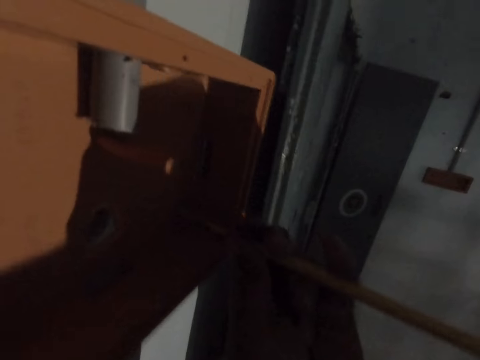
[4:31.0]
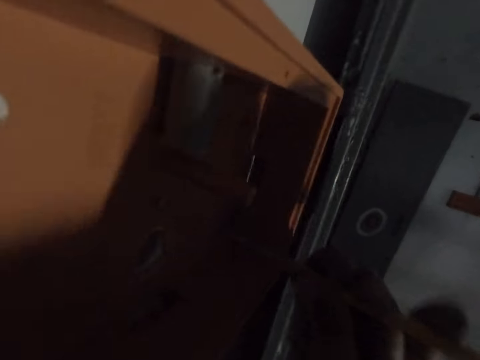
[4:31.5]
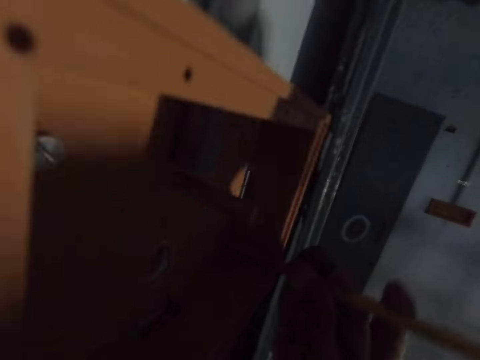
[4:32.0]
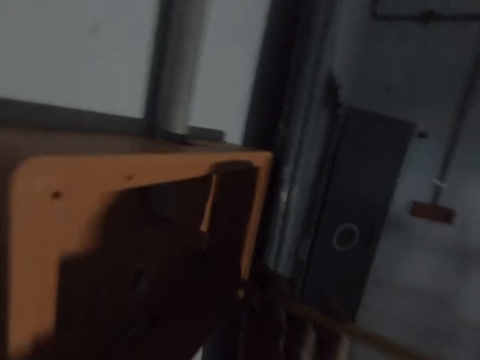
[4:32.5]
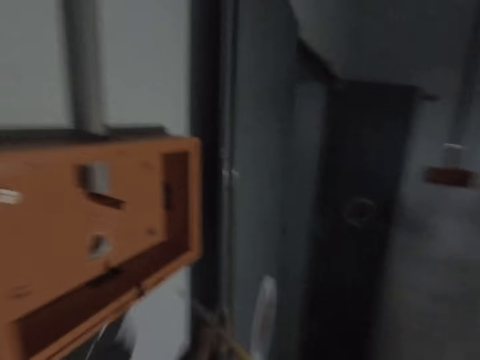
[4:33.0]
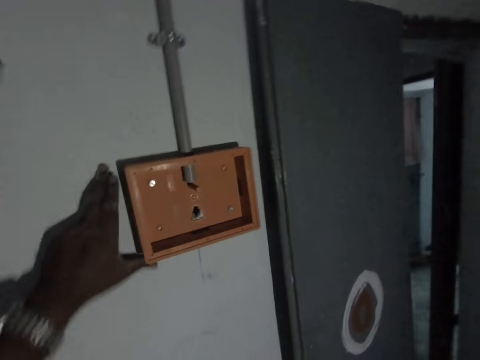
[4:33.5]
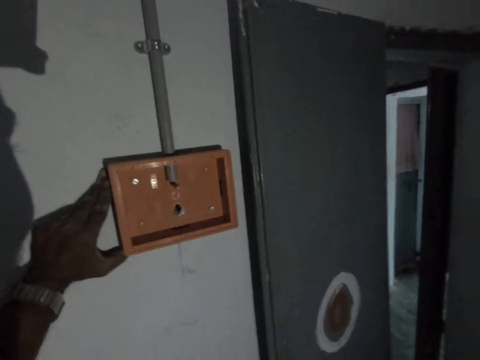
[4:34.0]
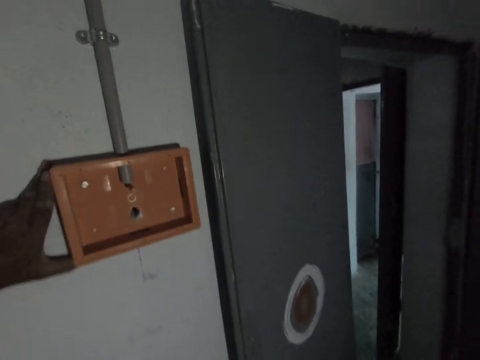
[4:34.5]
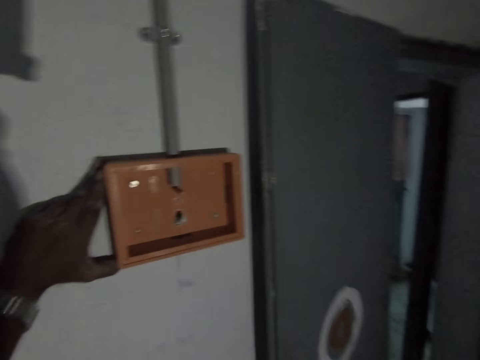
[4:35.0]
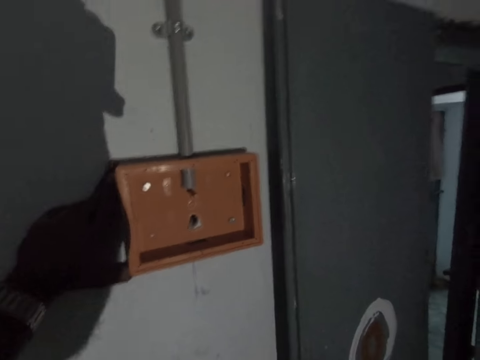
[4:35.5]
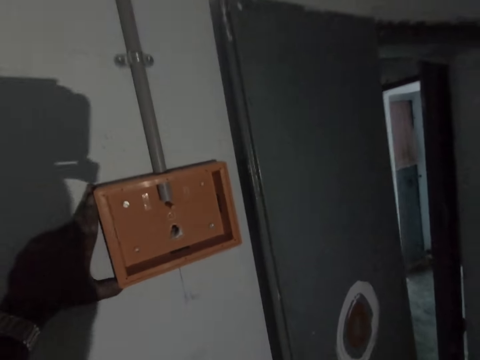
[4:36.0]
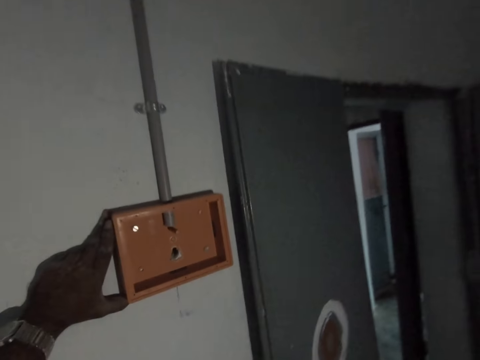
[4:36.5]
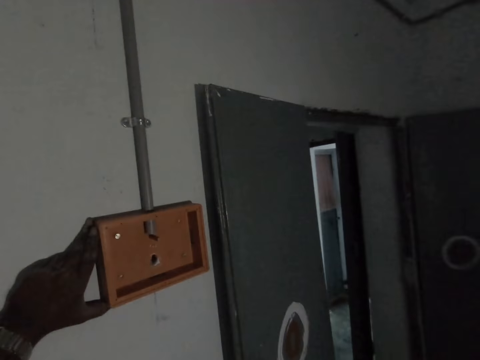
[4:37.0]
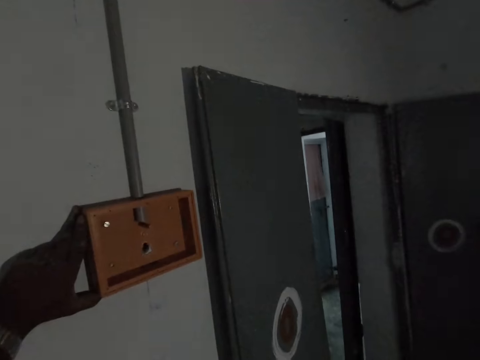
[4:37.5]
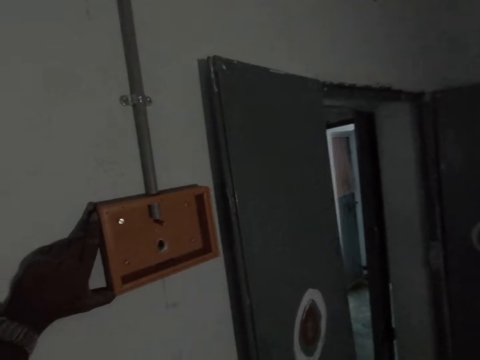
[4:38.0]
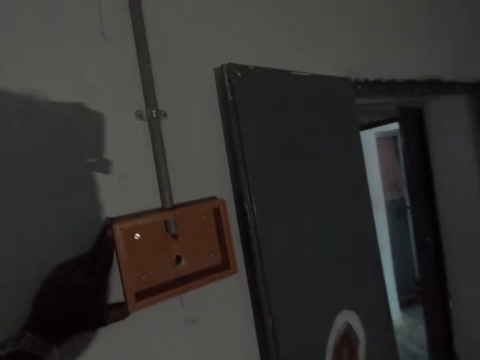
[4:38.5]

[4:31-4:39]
The camera wearer holds a switch box. They converse. They stare at the switch box.

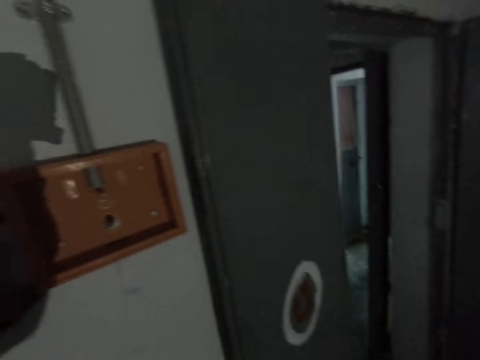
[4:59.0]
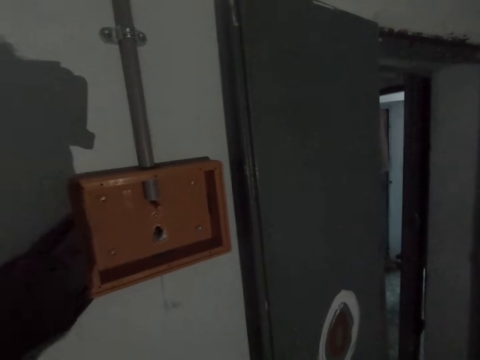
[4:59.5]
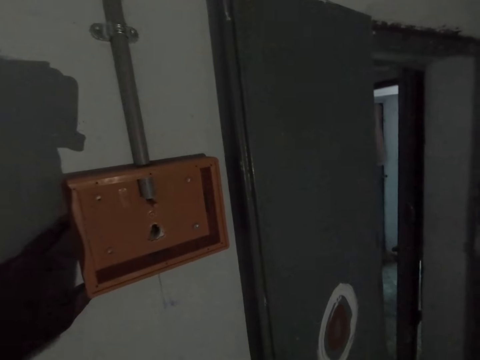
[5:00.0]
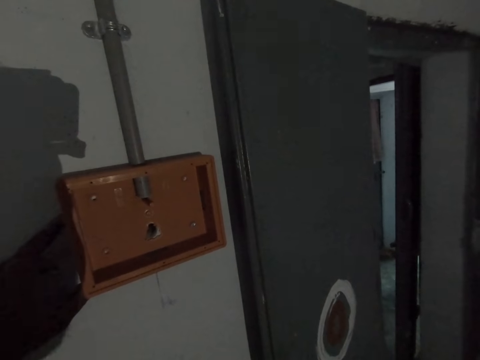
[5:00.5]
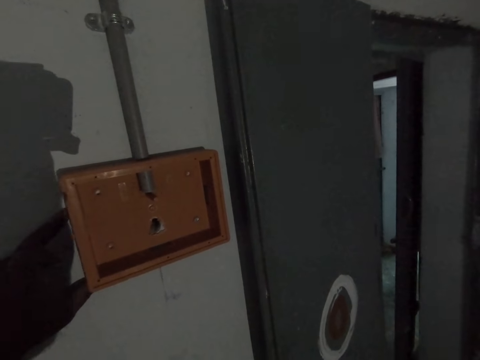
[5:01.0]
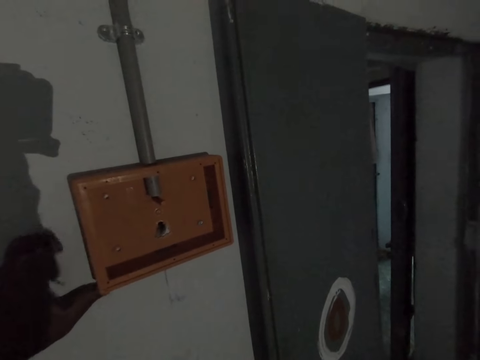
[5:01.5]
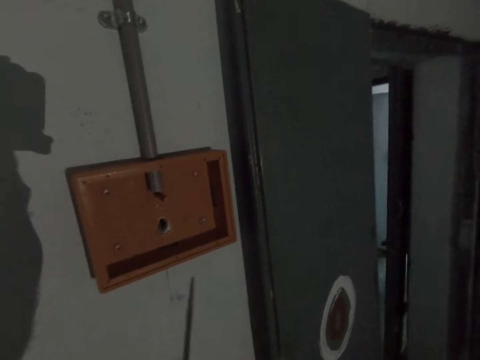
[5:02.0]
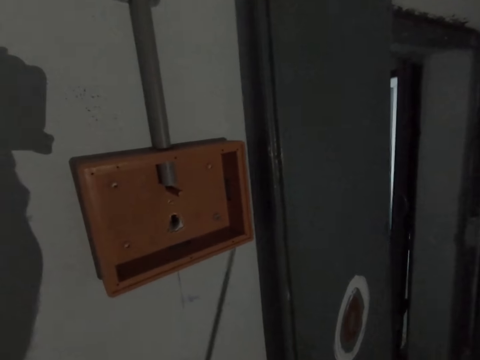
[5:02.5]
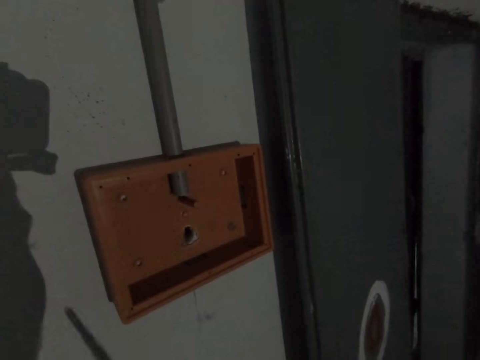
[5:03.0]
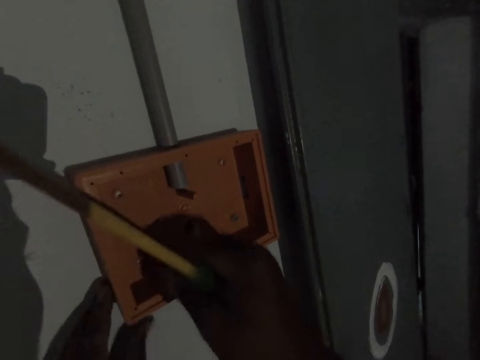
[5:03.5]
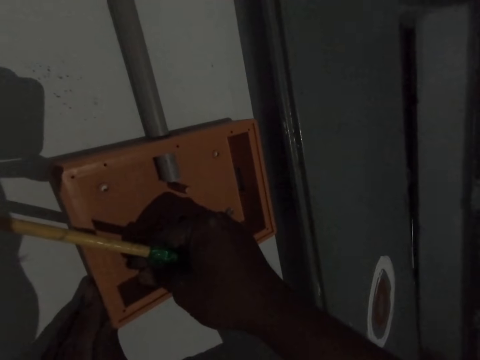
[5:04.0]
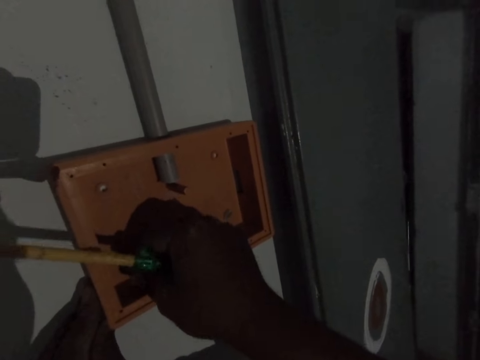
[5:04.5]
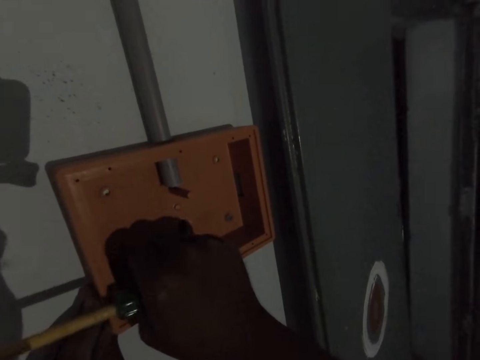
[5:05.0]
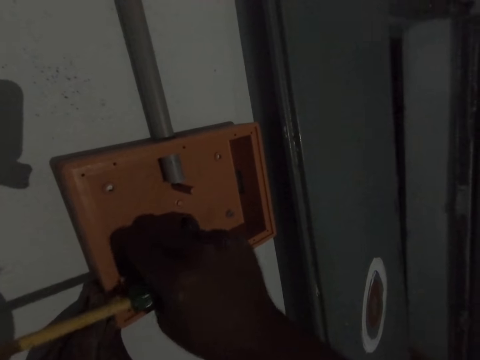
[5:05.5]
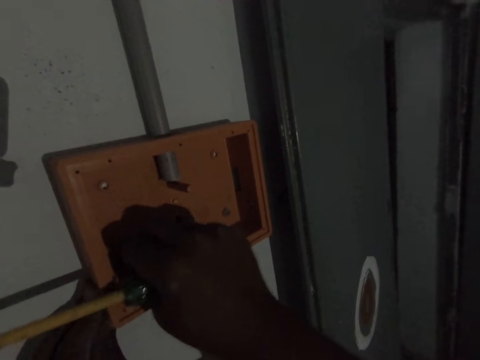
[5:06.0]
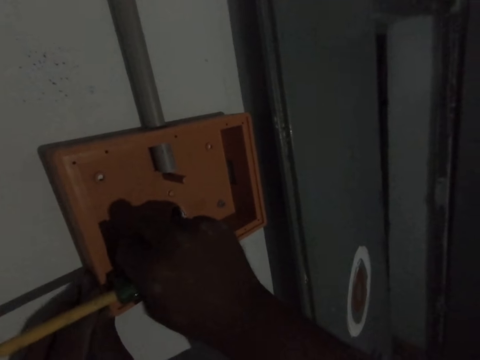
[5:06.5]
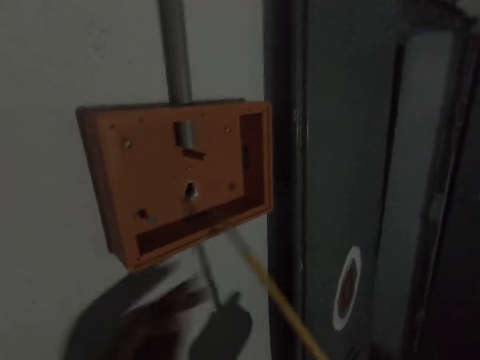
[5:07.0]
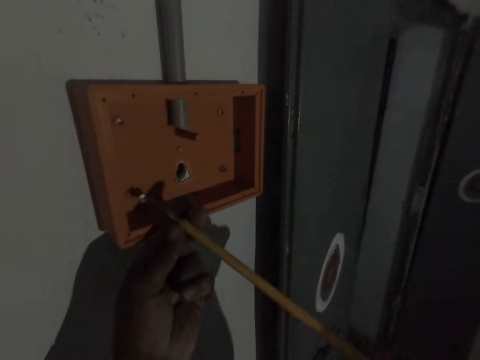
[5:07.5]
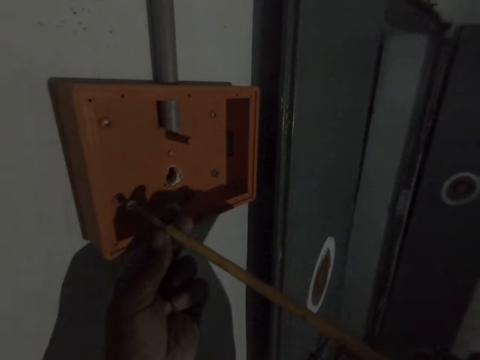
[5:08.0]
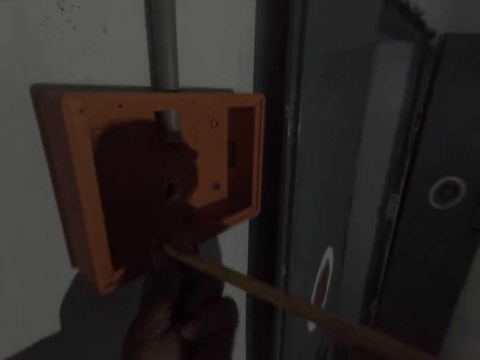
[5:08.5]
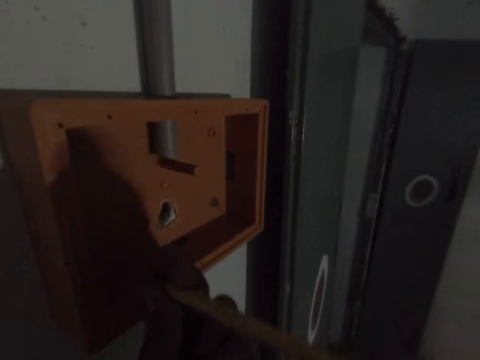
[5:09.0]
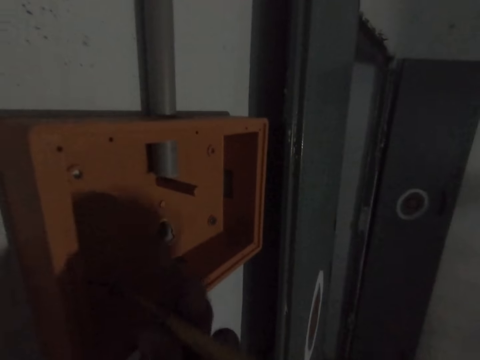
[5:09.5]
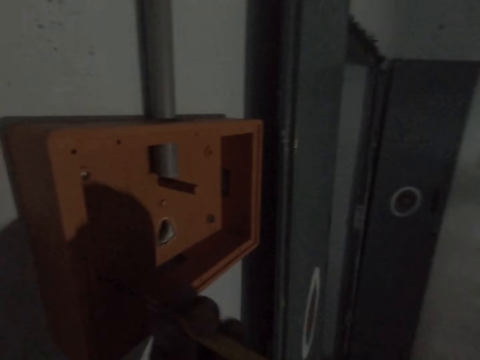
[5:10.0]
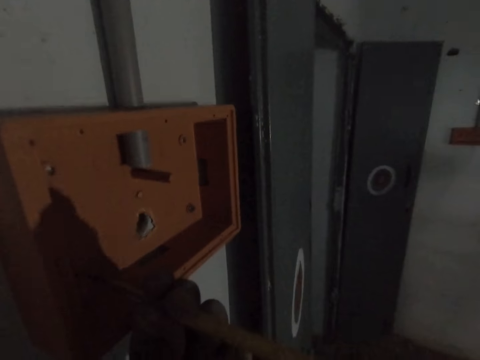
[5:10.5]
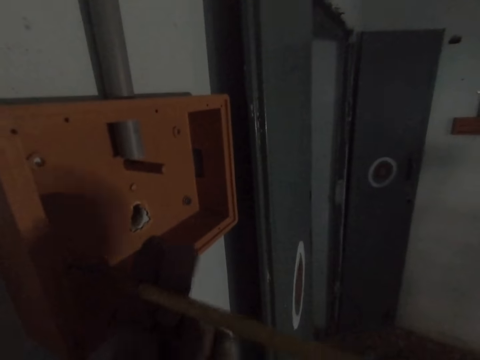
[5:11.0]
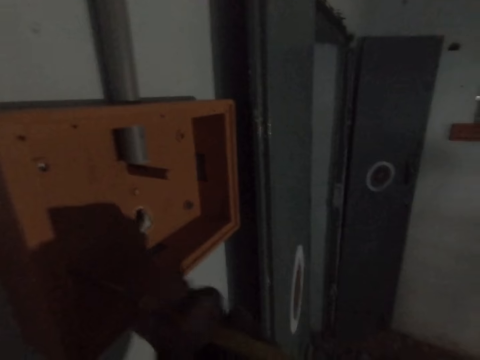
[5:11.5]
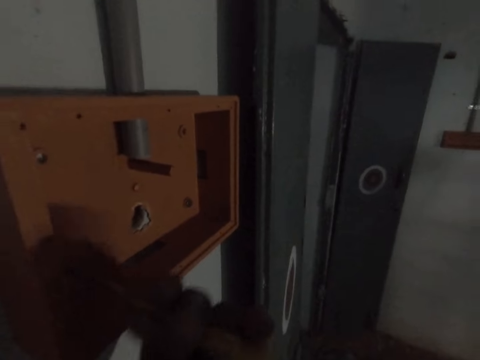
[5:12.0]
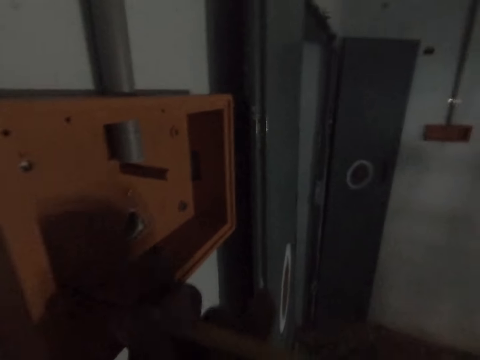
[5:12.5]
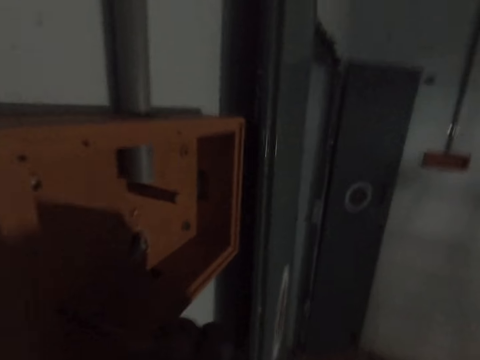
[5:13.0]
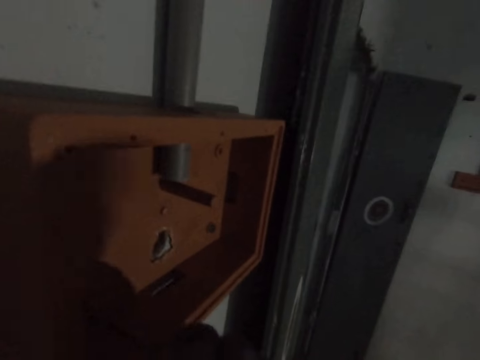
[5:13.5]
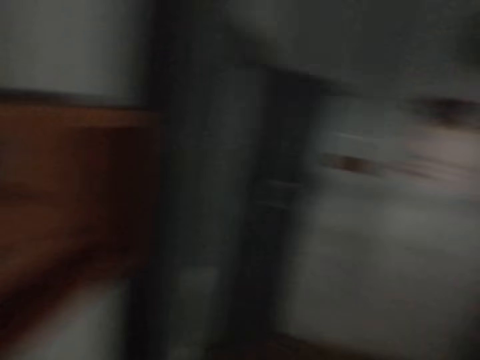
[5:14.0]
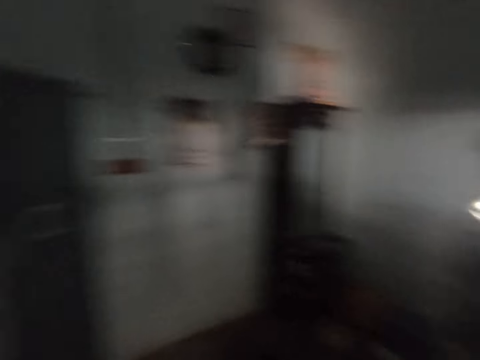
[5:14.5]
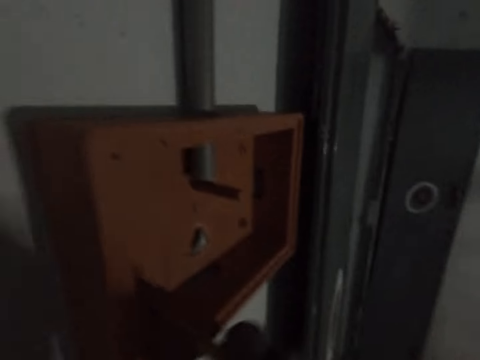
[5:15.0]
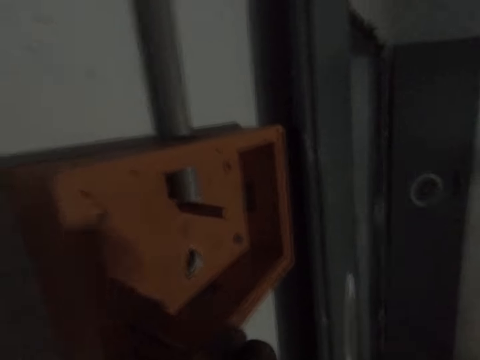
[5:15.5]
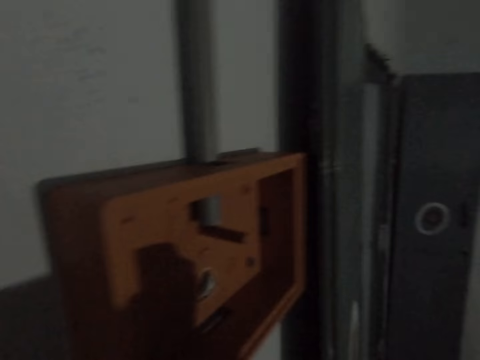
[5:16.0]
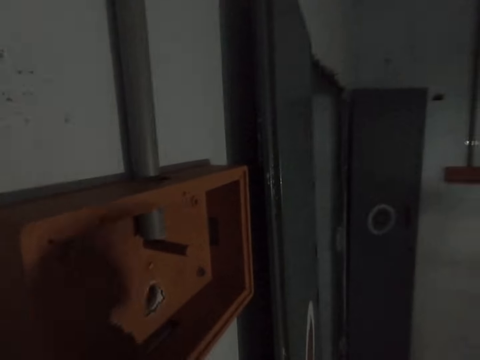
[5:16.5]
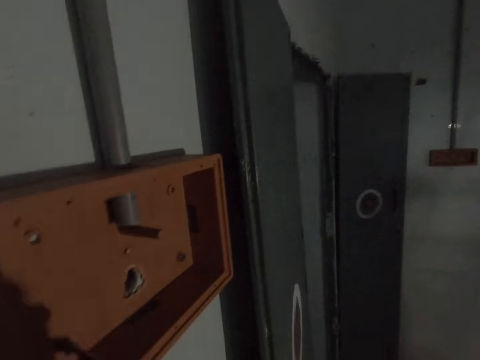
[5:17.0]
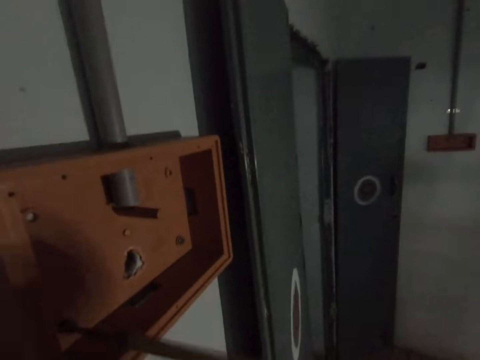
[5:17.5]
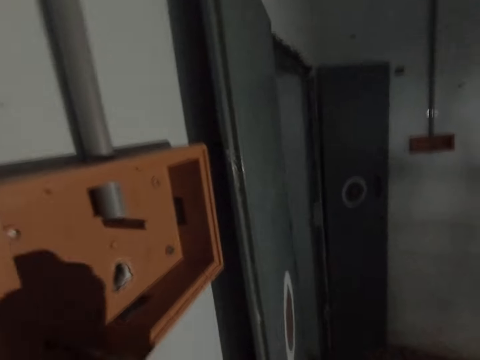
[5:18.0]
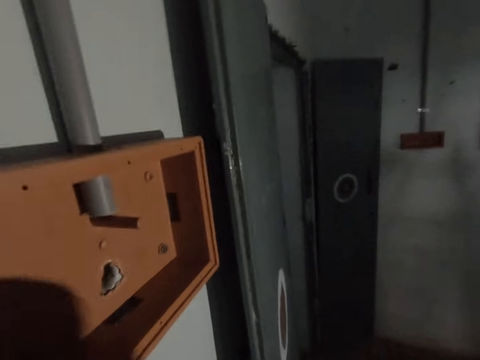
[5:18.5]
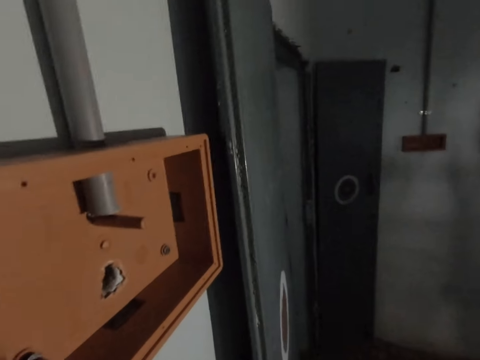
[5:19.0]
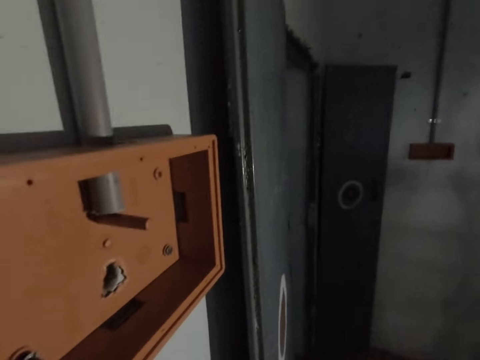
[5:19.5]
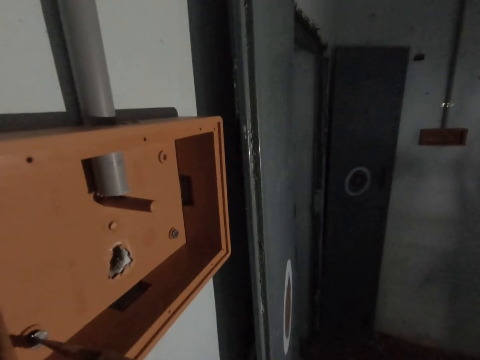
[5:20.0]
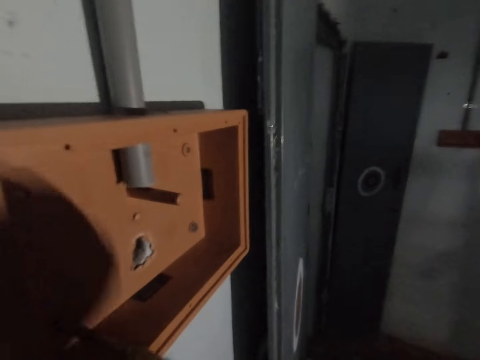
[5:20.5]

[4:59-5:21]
The camera wearer holds the pattress box on the wall with the left hand. They put a screw on the pattress box. They fix the screw on the switch board. They tighten the screw with the right hand. They tighten the screw with a screwdriver.
